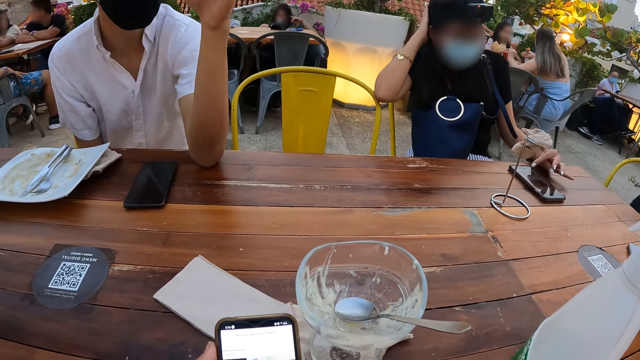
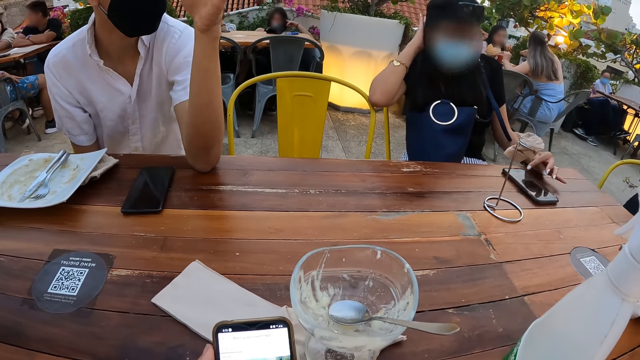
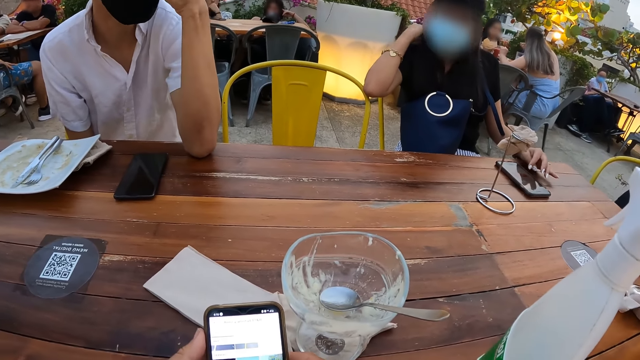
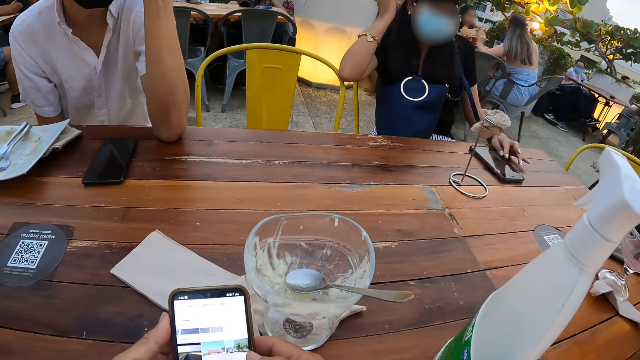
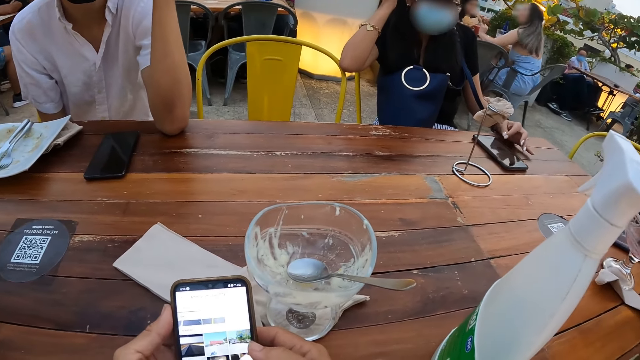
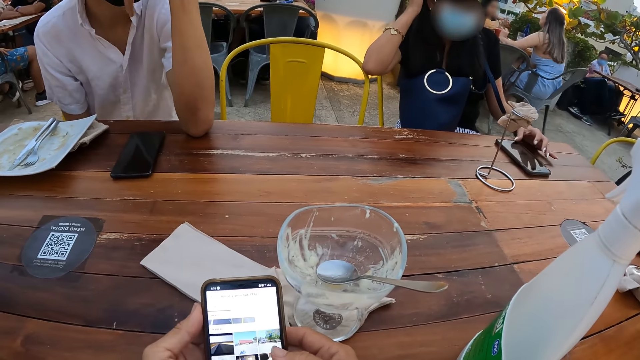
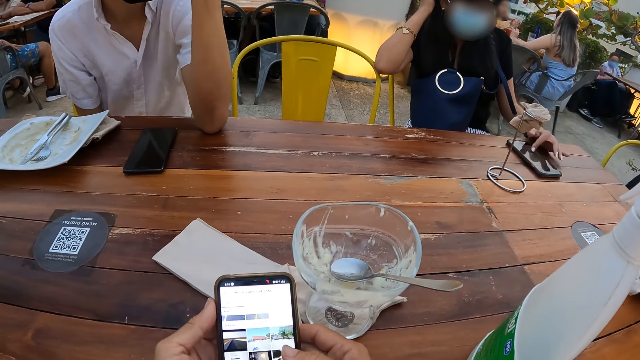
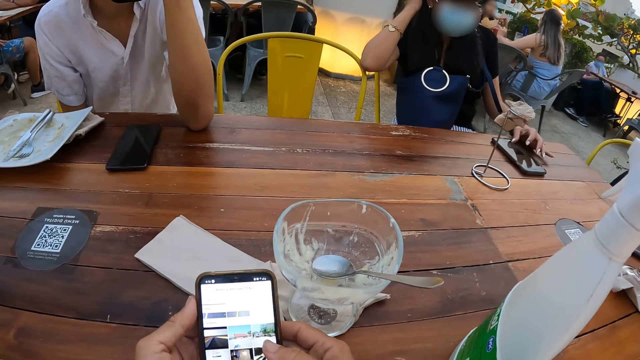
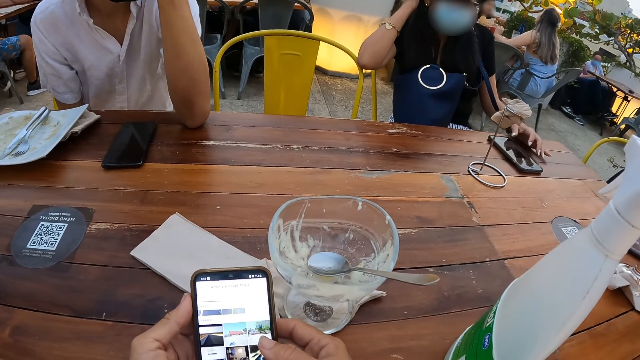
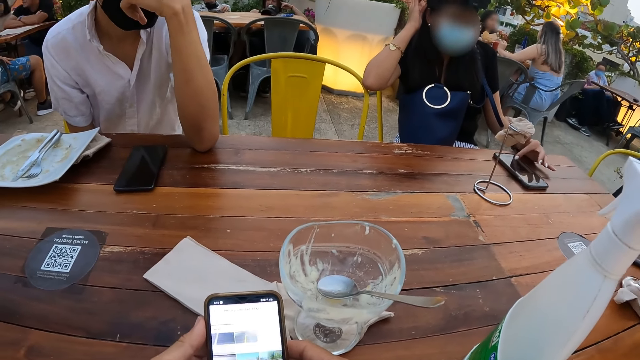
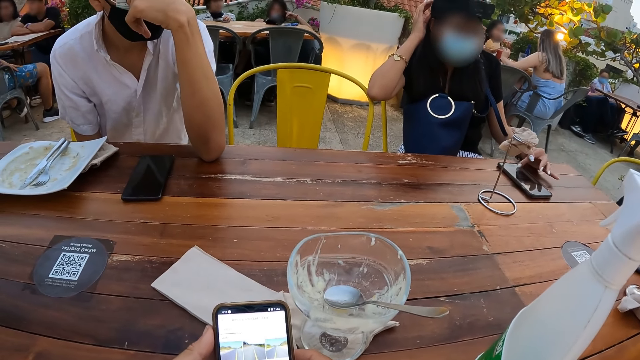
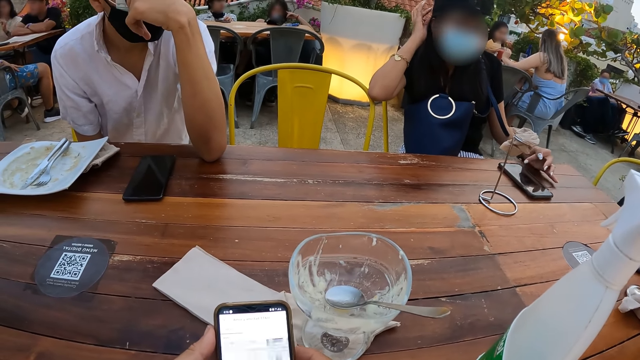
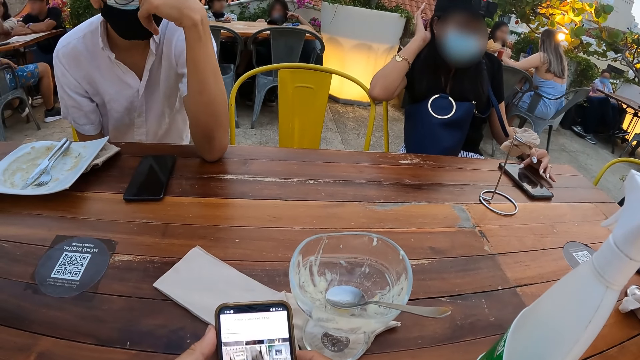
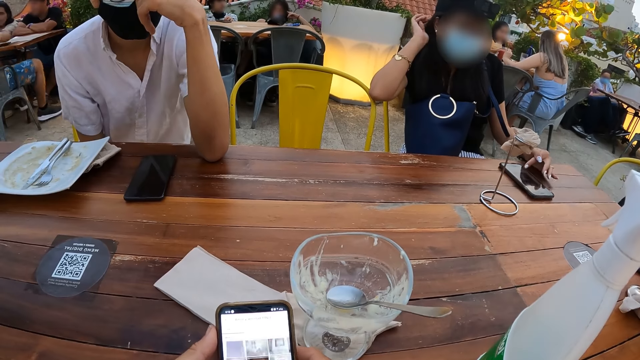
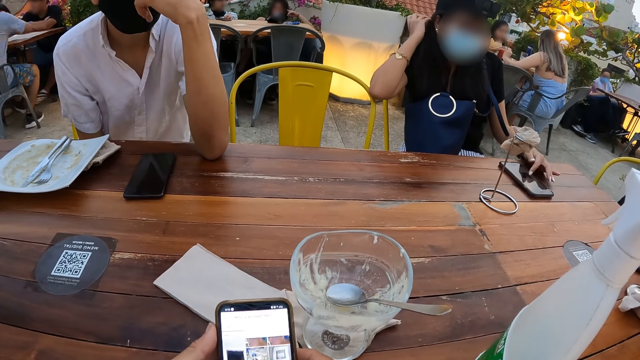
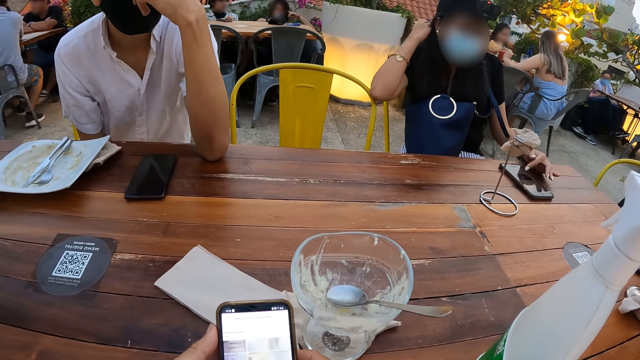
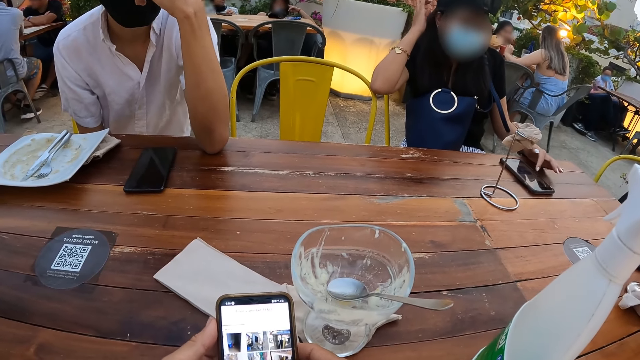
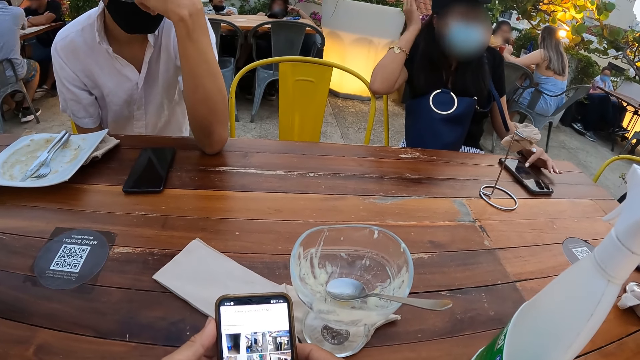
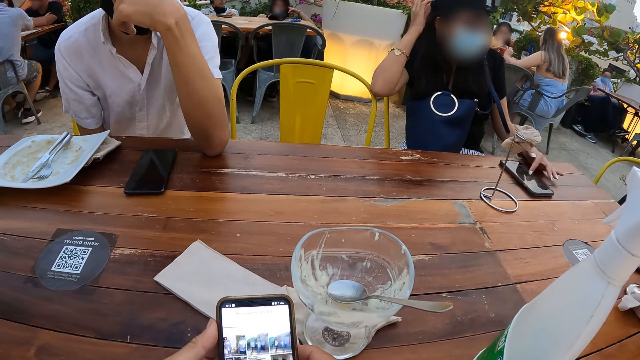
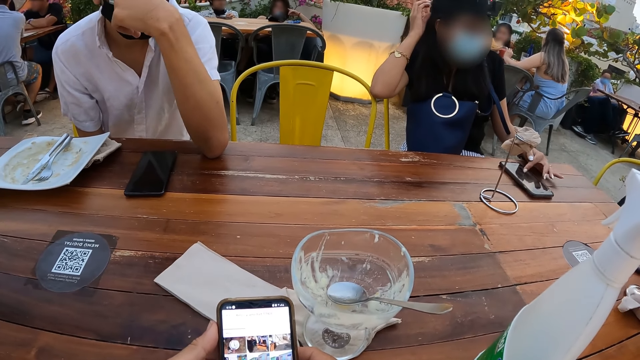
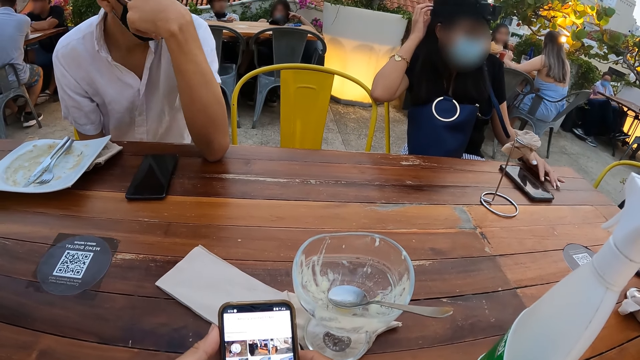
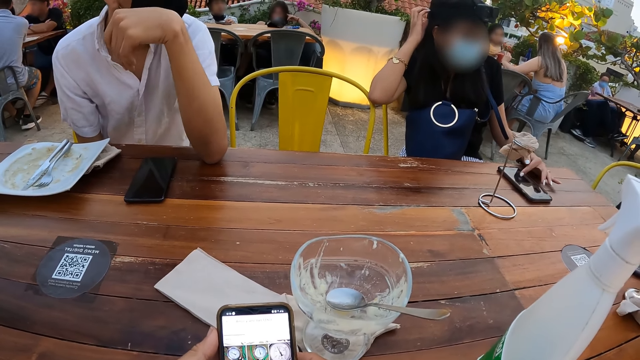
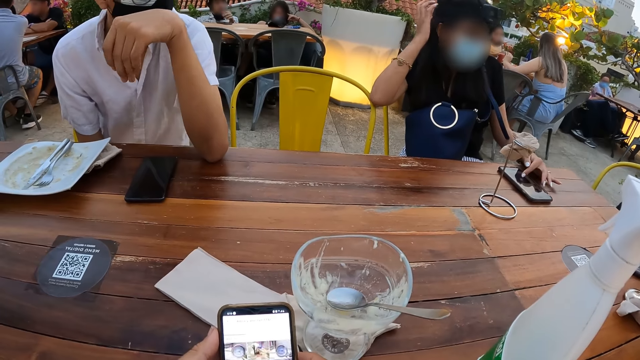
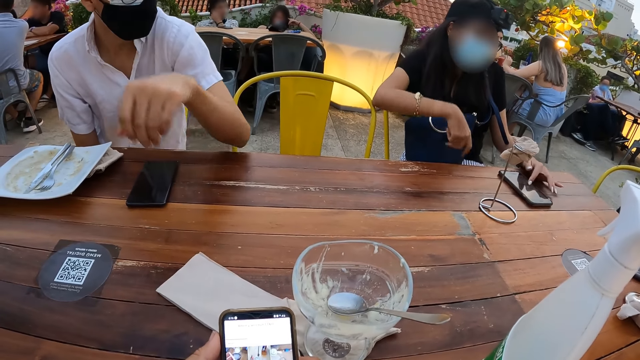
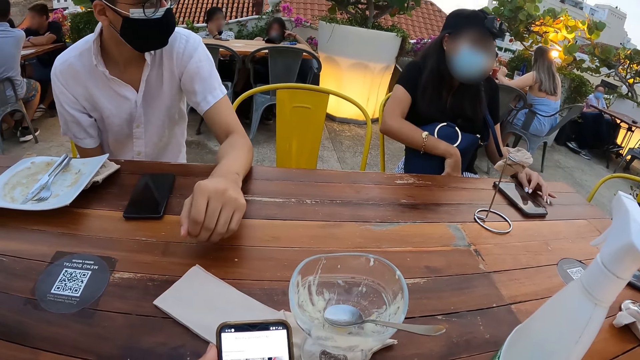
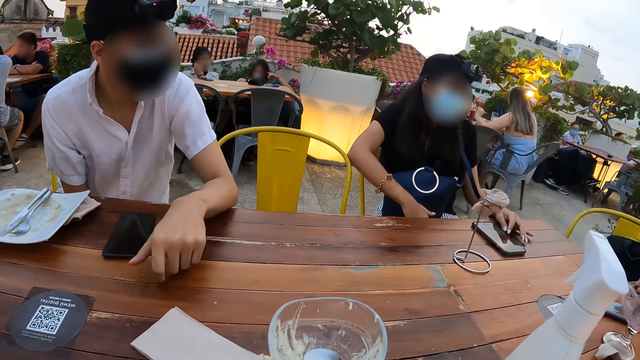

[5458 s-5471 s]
The camera wearer looks at the phone with a person. They hold the phone with the left hand. They operate the phone with both hands.

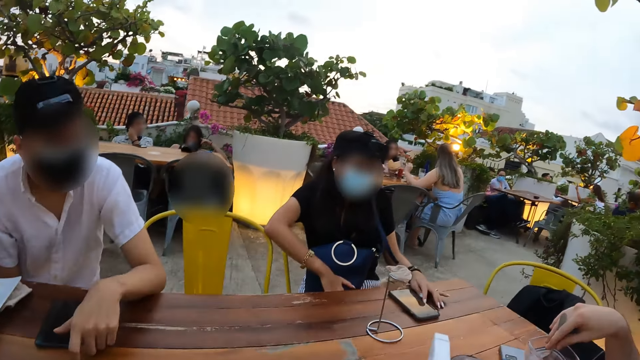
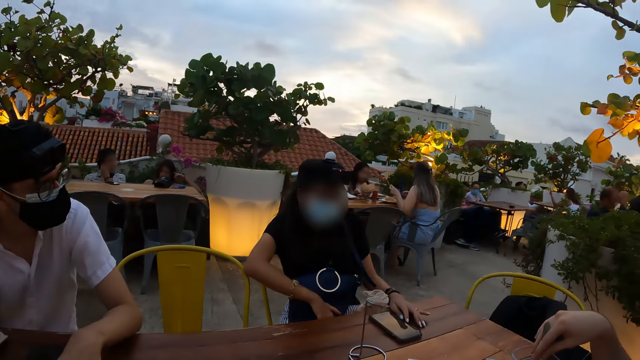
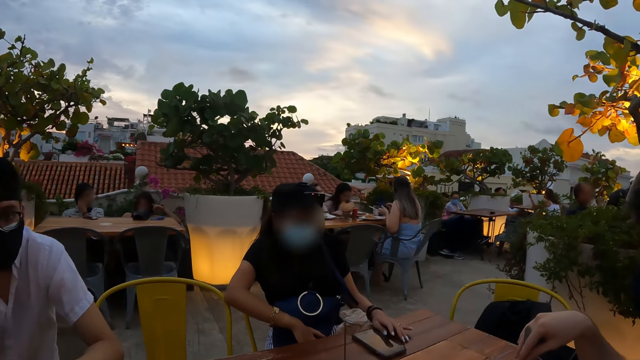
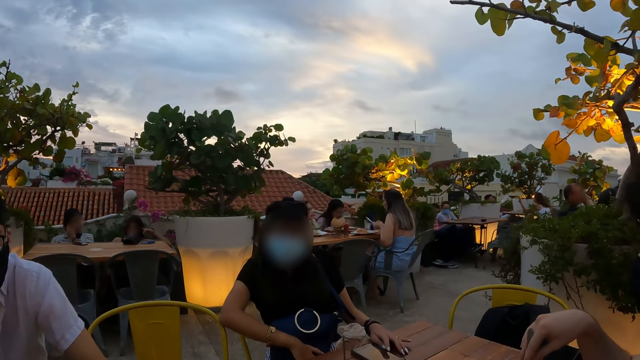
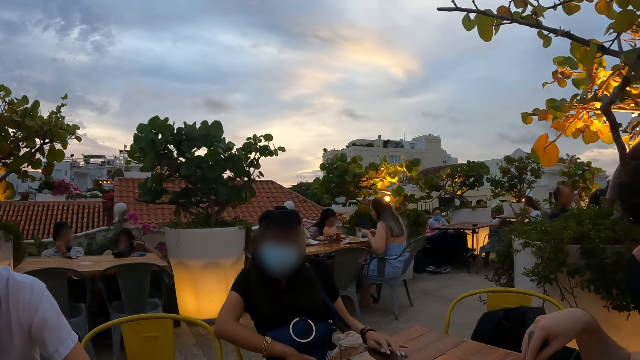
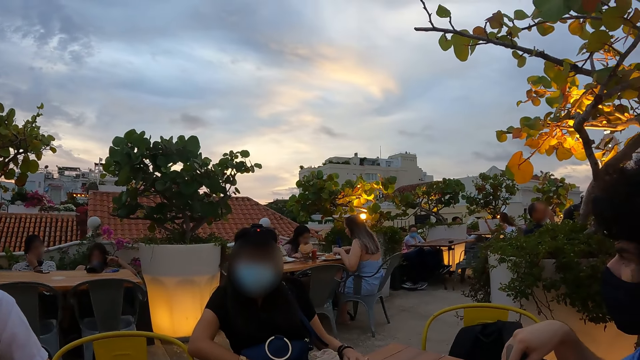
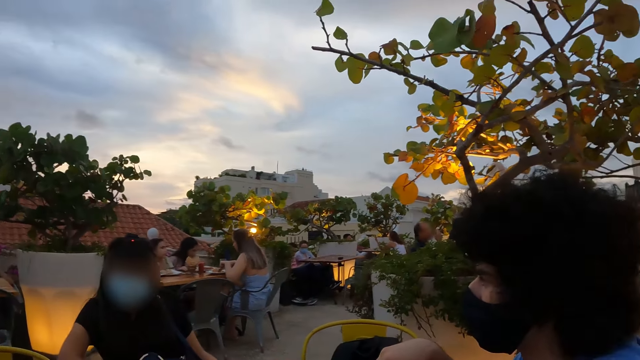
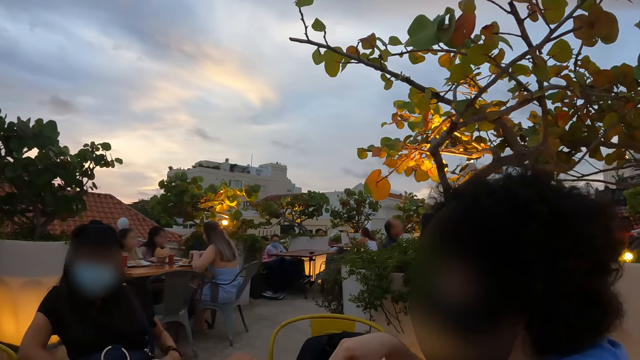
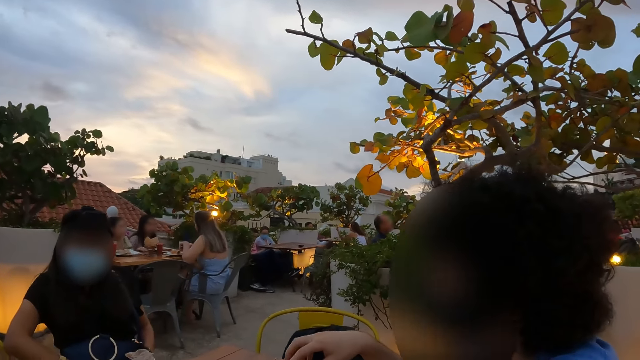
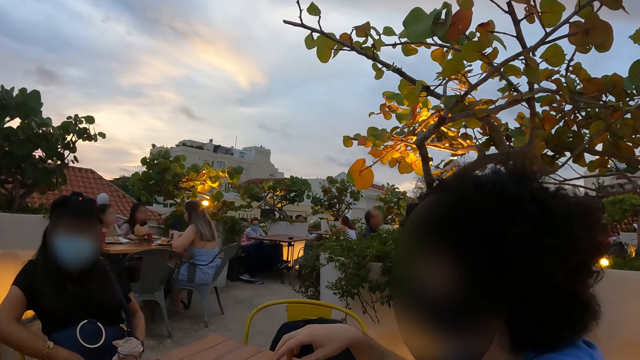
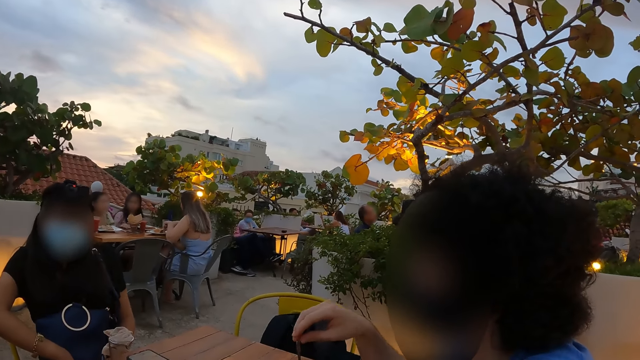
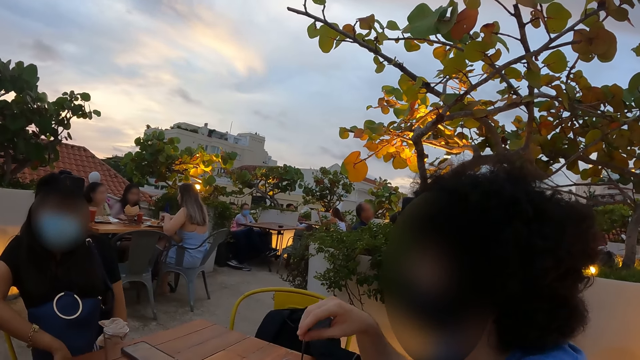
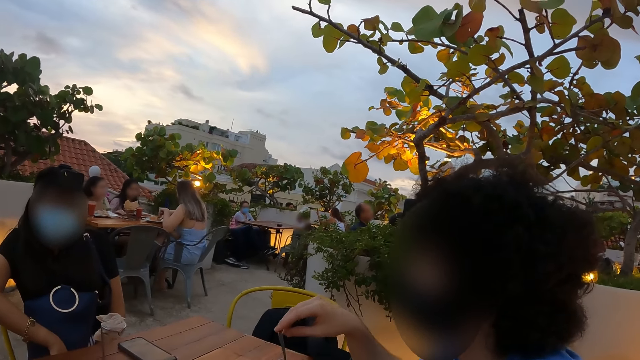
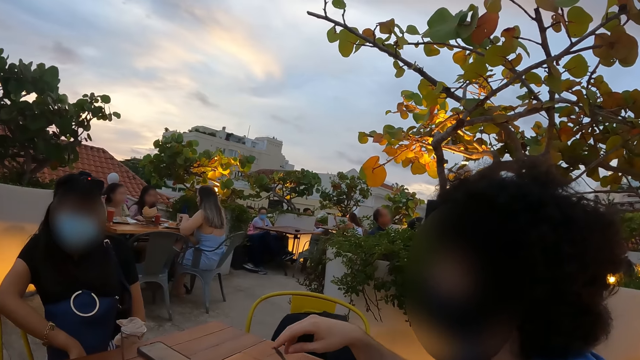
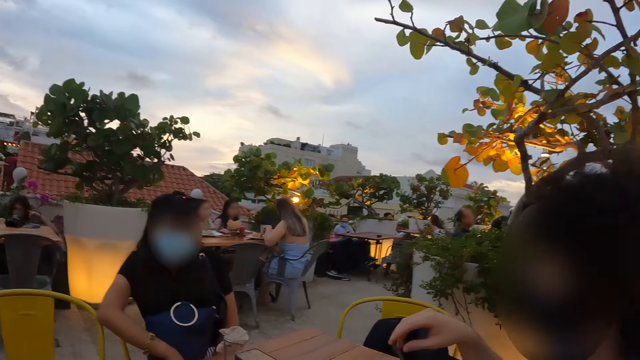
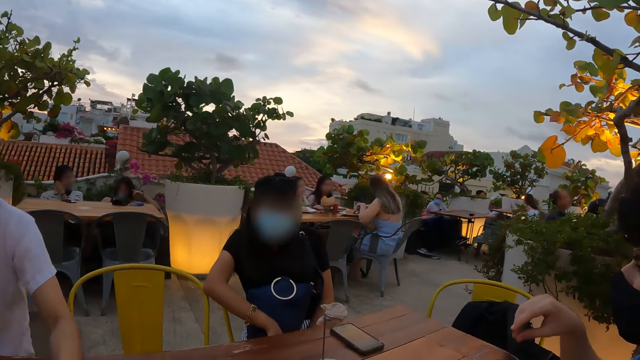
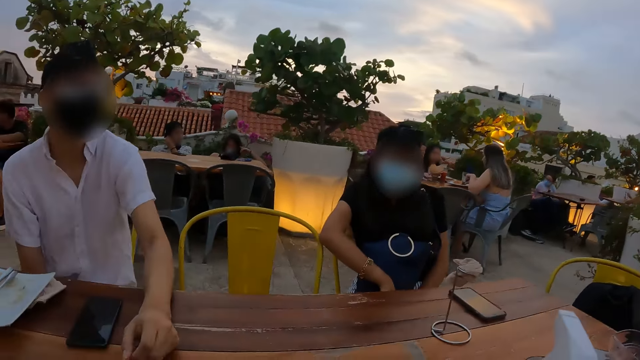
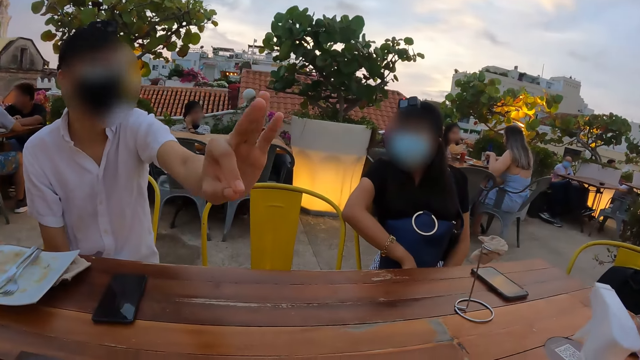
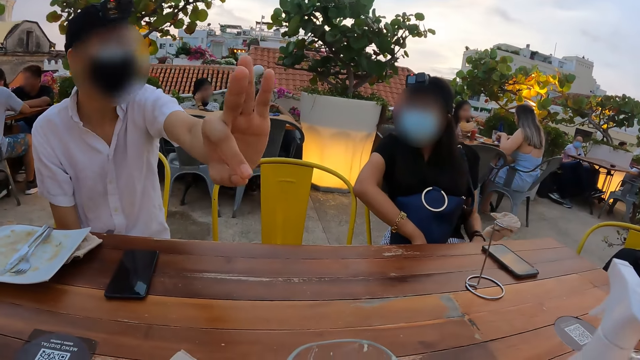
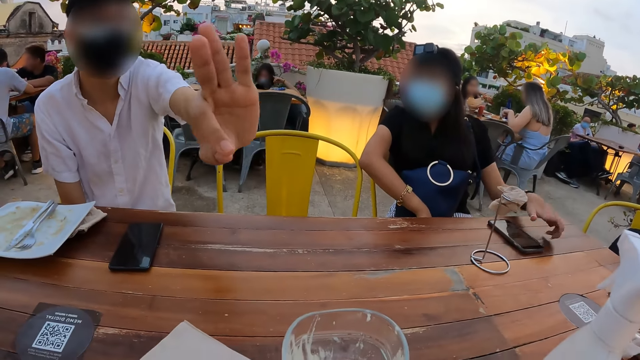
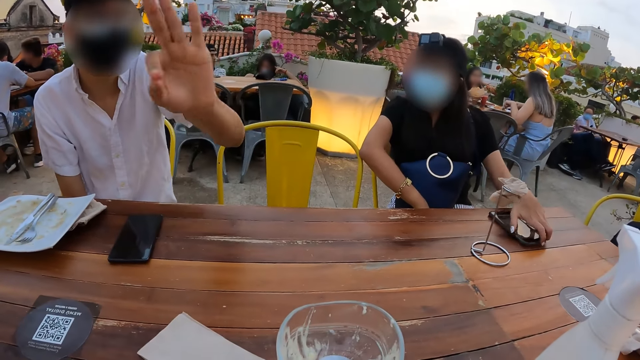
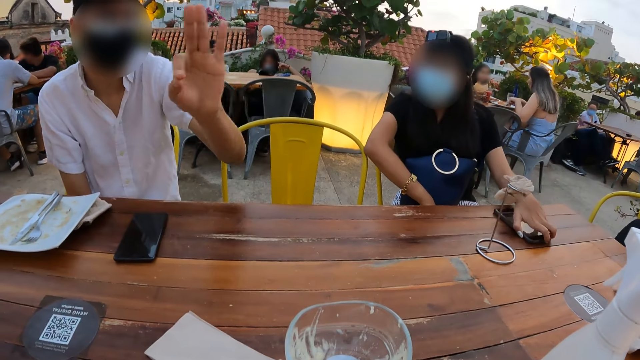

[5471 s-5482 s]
The camera wearer looks at a person. They look at another person. They look at a third person. They talk to a man.
